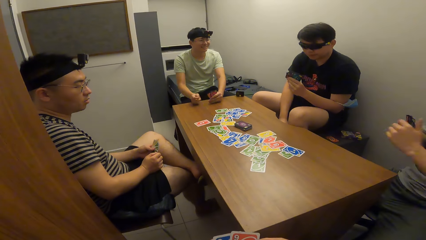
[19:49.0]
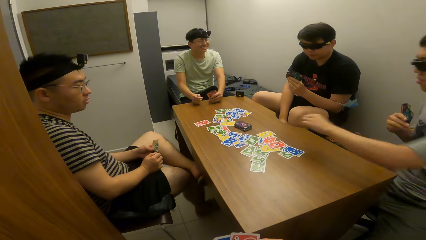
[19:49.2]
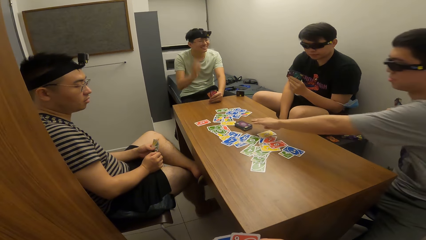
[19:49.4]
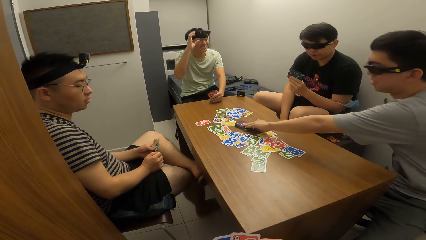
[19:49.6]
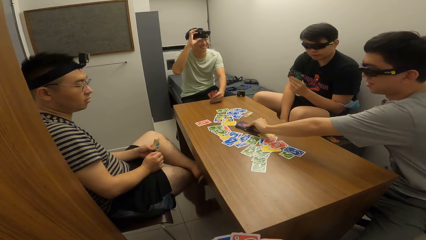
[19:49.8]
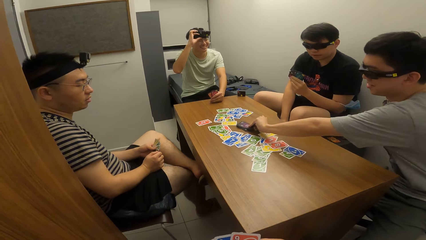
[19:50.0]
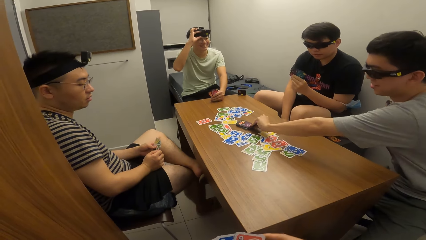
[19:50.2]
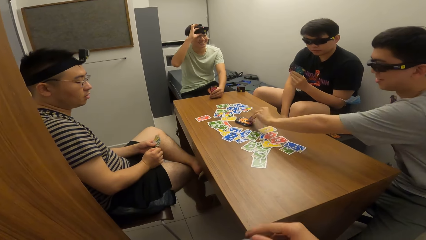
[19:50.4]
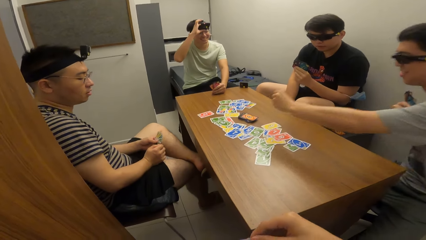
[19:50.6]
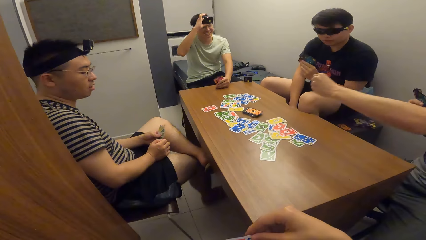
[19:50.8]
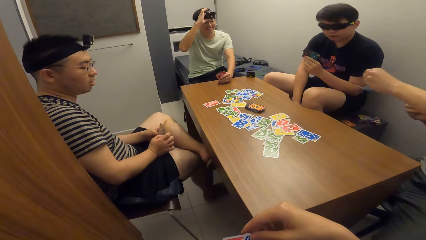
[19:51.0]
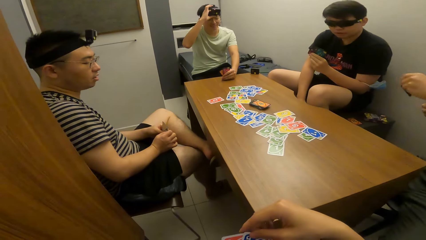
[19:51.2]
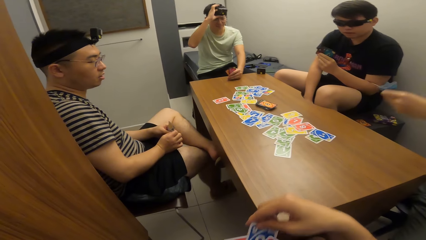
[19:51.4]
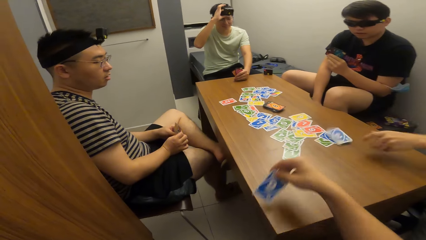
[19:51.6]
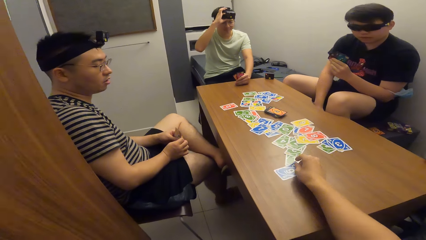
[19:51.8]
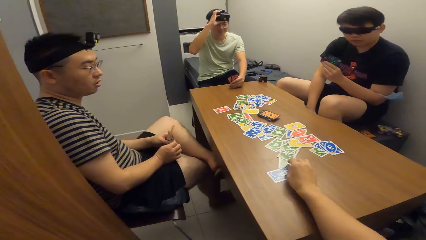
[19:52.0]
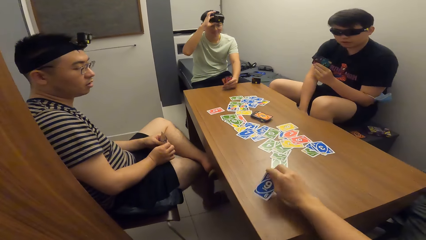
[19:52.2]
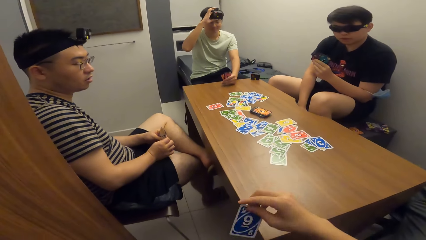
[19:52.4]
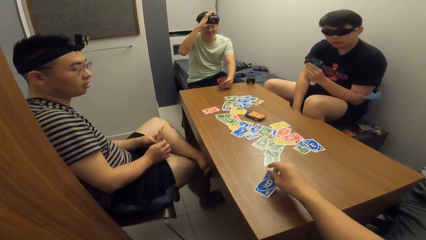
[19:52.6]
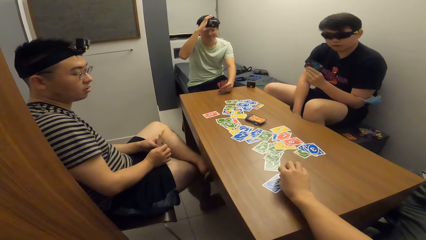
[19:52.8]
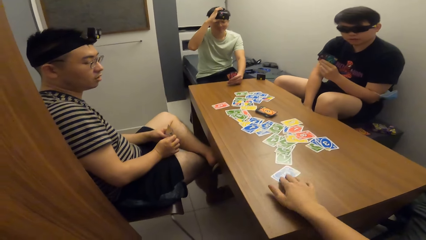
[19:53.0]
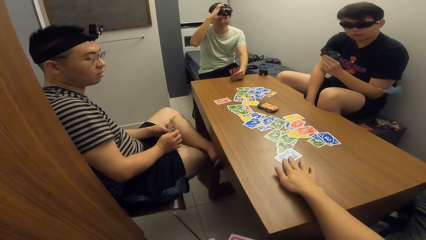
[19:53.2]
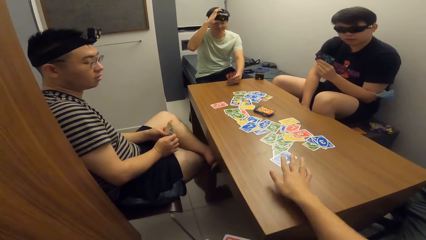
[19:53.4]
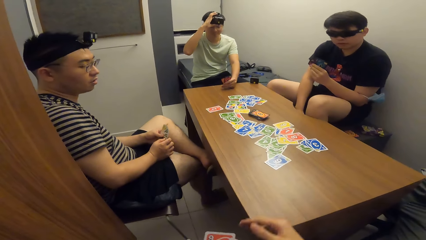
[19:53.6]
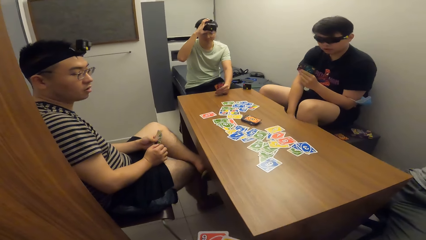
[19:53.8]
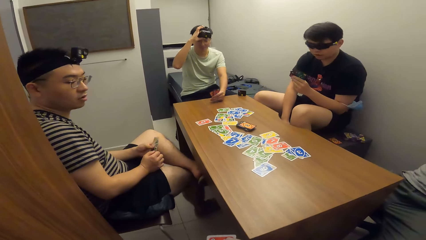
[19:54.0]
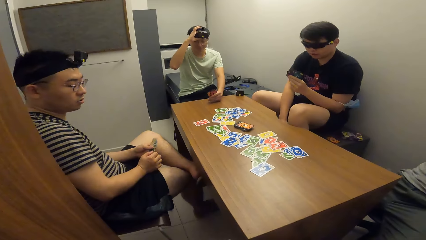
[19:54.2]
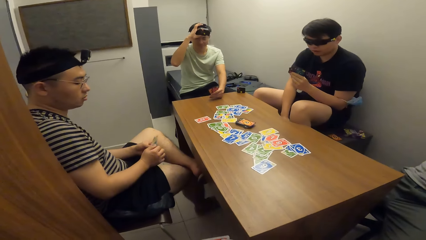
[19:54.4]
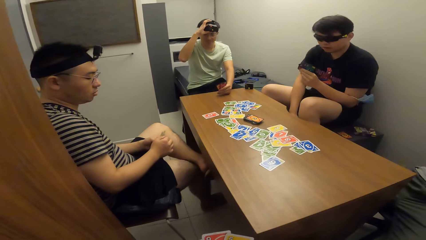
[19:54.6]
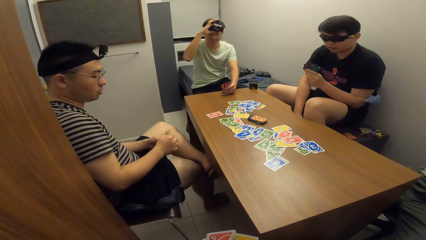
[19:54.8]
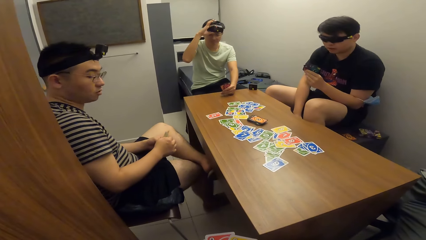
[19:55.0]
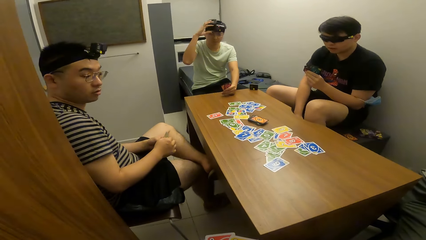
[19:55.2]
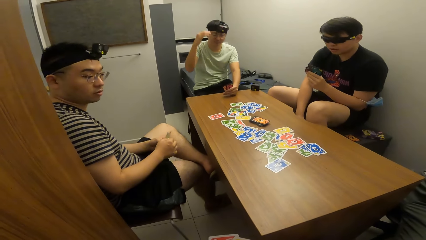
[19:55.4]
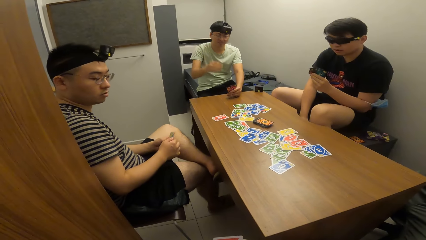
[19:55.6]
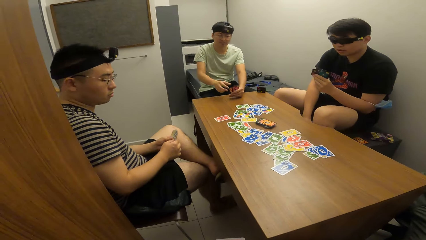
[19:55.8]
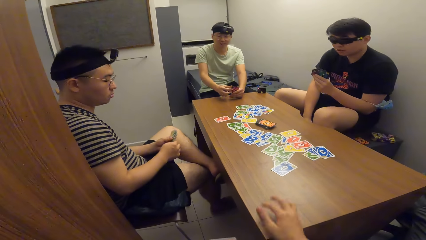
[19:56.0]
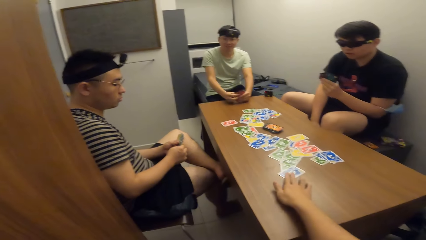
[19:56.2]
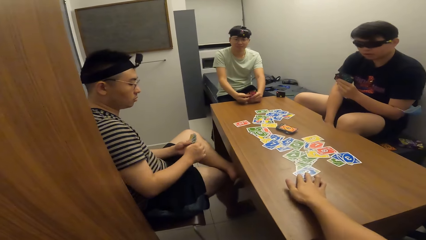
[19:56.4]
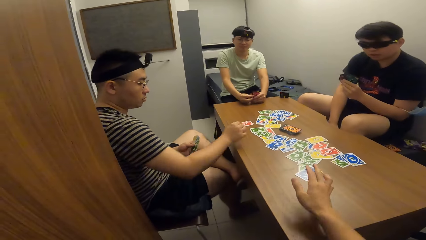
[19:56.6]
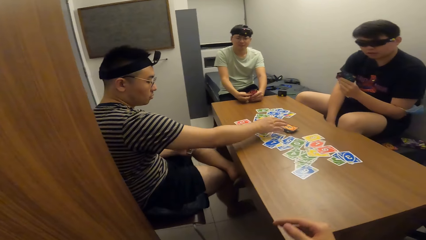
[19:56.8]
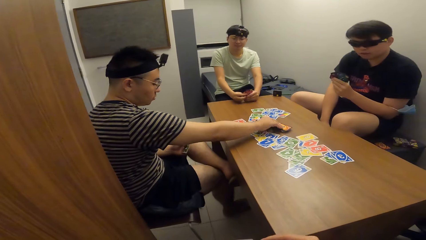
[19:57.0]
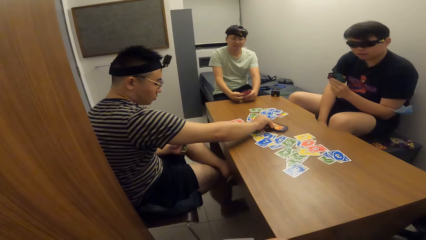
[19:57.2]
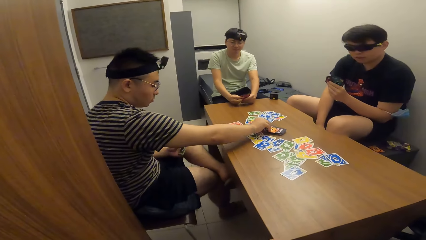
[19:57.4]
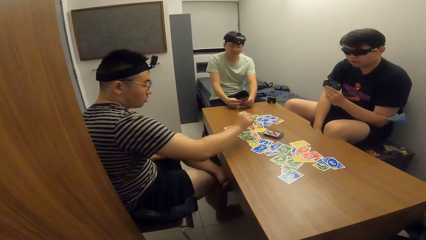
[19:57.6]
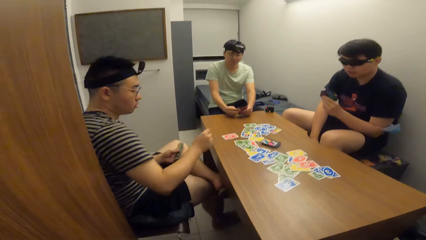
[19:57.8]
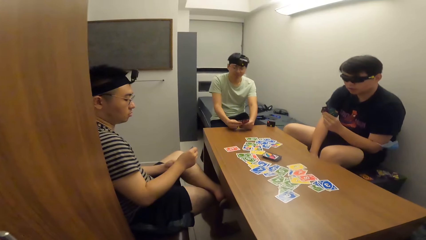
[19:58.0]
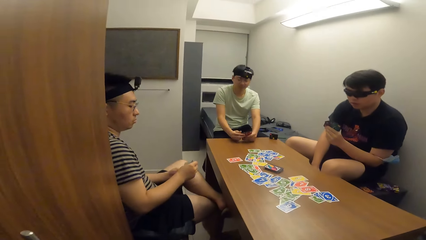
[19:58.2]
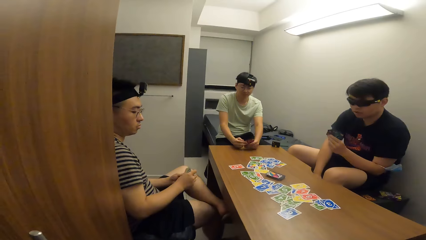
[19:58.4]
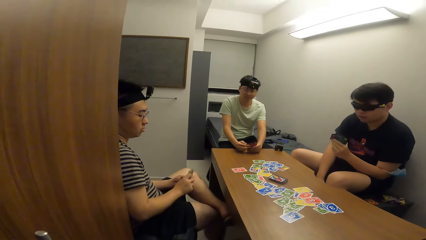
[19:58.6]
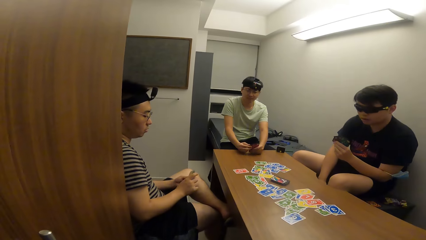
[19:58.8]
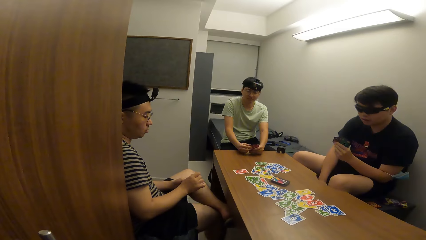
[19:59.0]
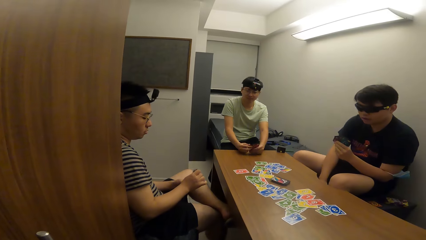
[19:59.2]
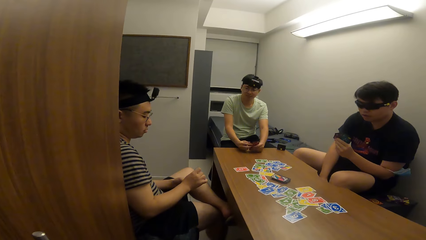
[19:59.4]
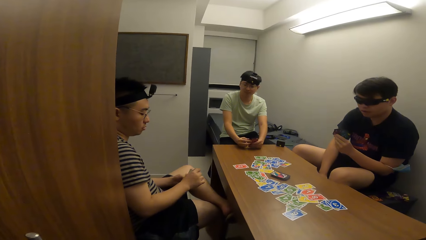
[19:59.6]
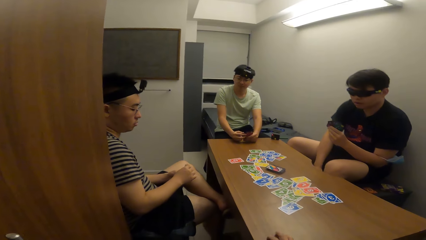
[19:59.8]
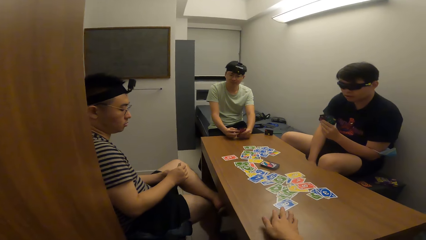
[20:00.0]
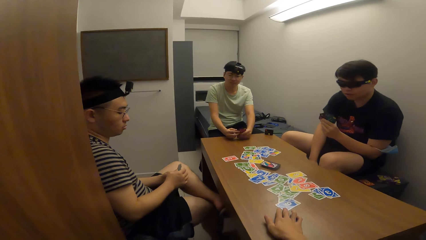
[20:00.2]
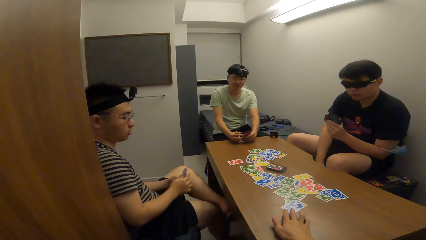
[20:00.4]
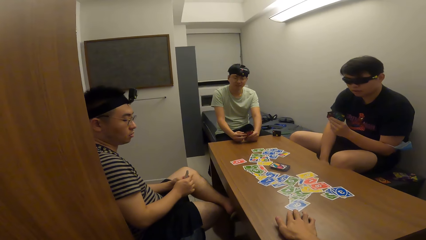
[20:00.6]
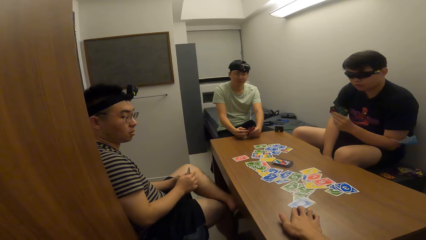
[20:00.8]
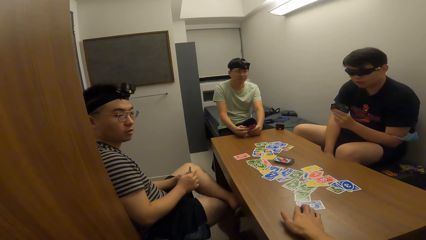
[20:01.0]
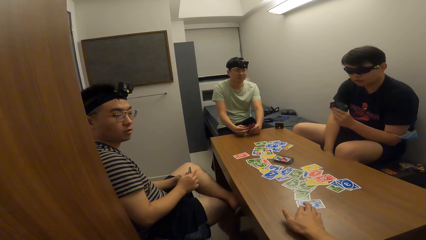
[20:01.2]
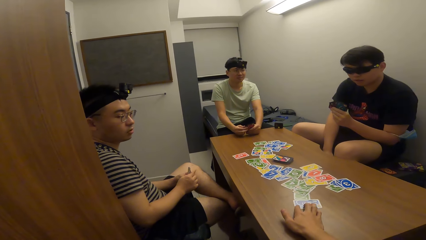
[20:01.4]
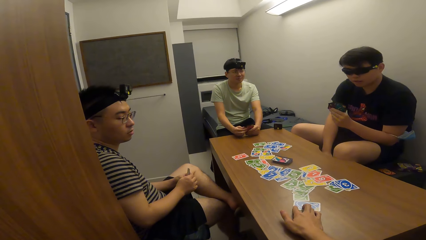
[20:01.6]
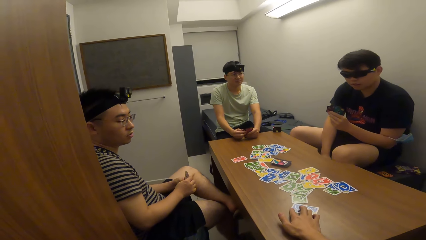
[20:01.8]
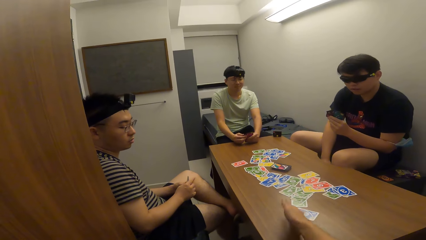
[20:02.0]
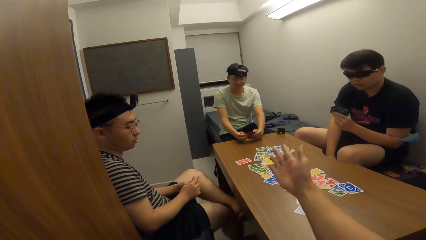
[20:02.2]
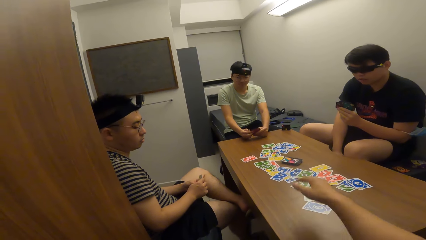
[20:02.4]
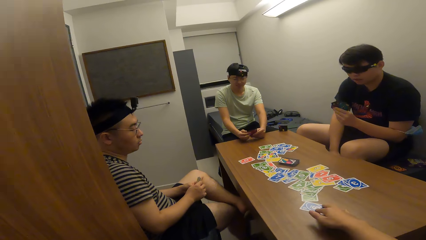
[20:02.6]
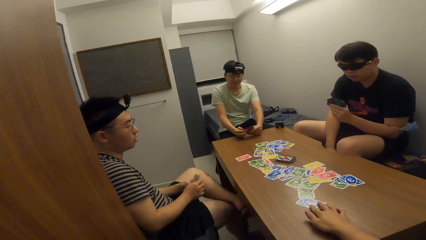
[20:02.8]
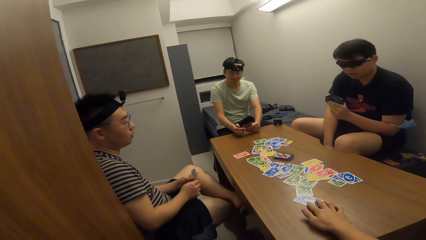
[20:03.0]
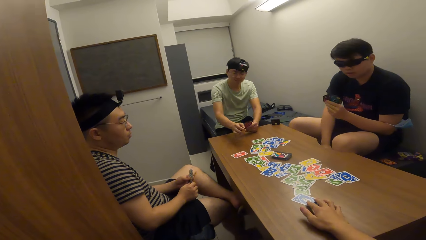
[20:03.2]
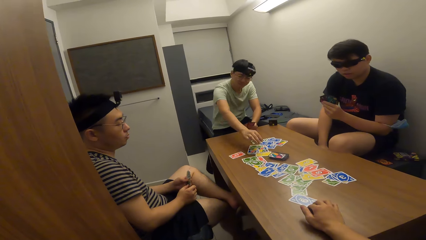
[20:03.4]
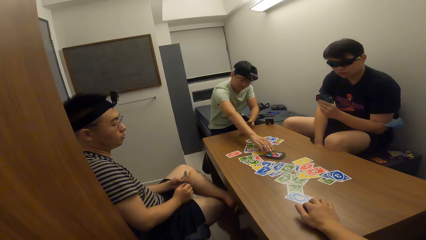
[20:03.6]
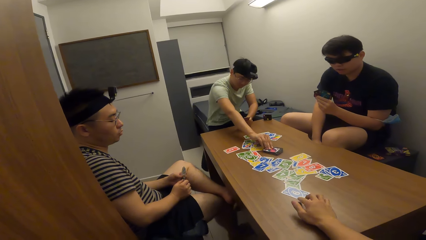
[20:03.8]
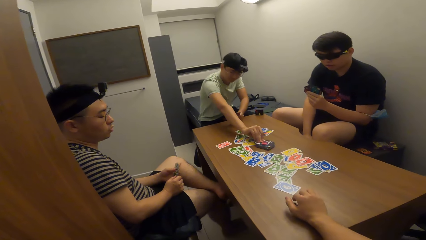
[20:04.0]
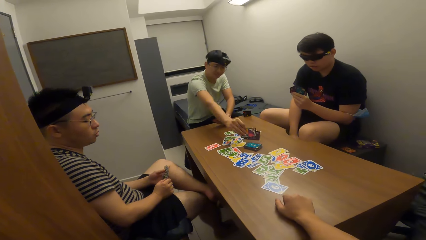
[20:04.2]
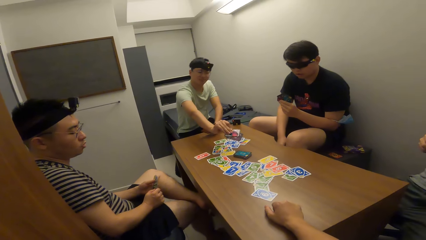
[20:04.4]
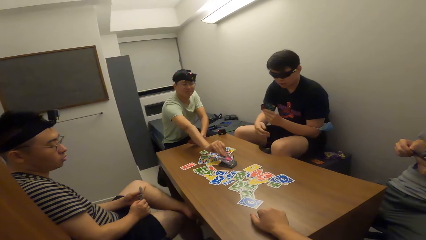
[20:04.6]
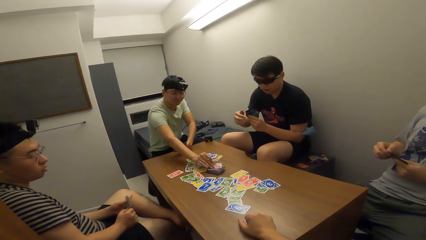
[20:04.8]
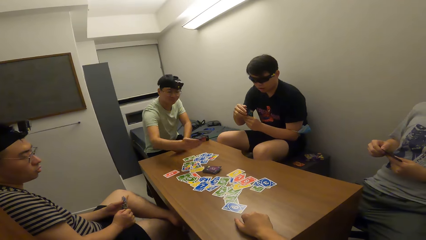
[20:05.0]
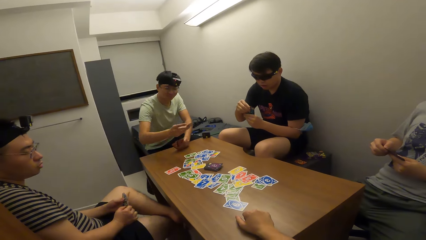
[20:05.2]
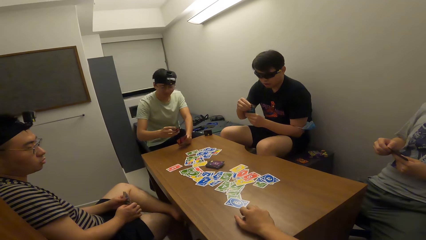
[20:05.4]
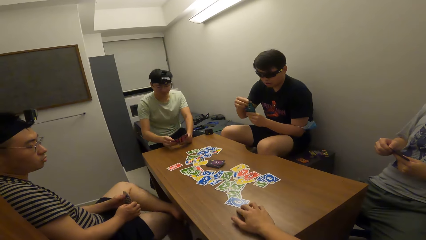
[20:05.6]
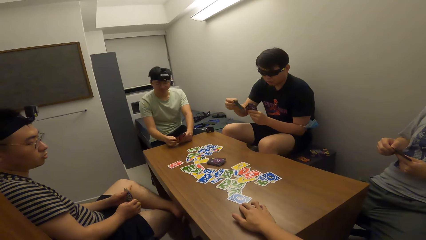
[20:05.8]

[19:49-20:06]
A man picks up the playing card on the table with his left hand and puts the card on the table. The camera wearer drops the playing card on the table with his right hand. He touches the cards on the table. Another man picks up the playing card on the table with his right hand. The first man picks the cards from the table. The camera wearer moves around the playing card on the table with his right hand. Another man picks up the playing card on the table with his right hand.
